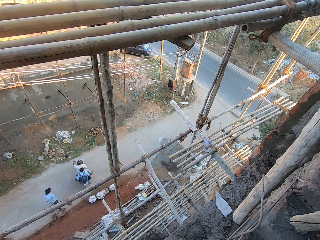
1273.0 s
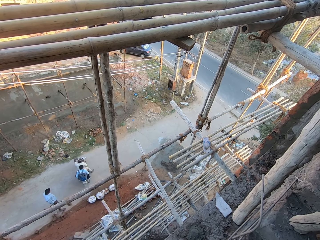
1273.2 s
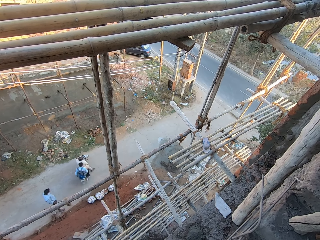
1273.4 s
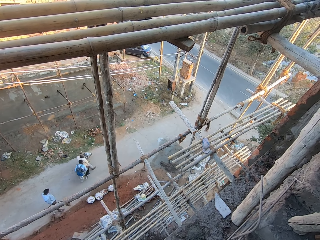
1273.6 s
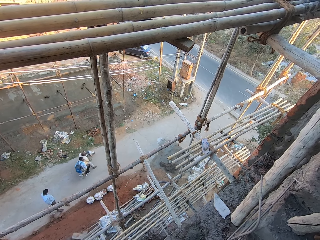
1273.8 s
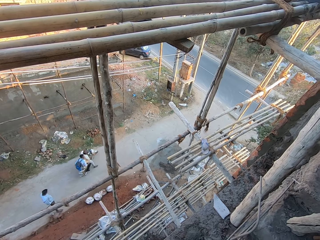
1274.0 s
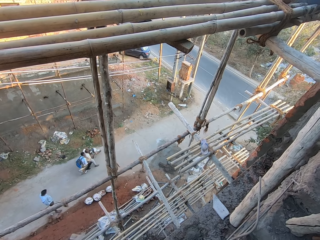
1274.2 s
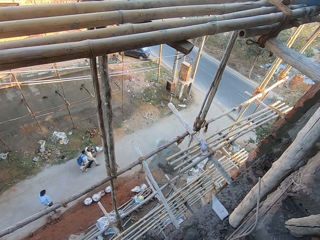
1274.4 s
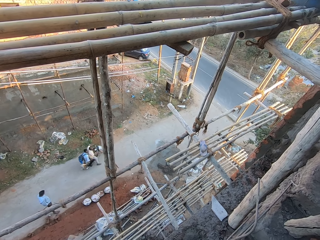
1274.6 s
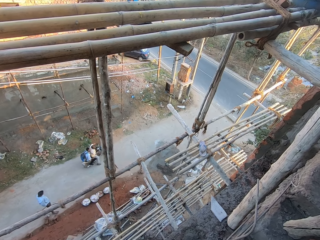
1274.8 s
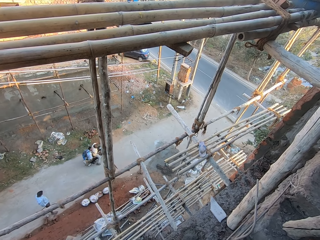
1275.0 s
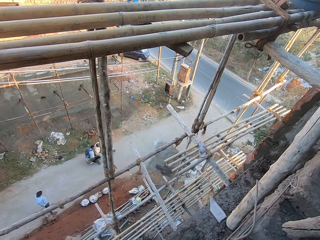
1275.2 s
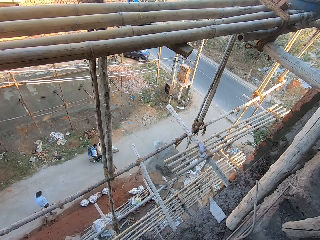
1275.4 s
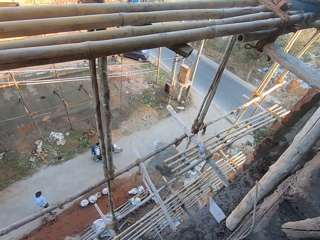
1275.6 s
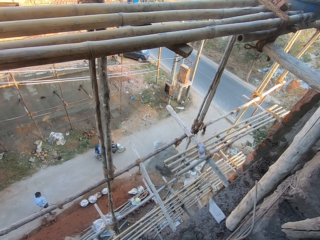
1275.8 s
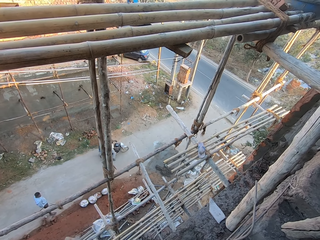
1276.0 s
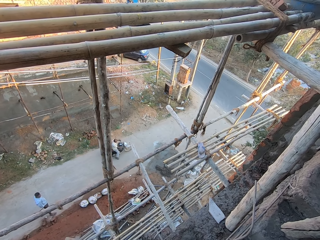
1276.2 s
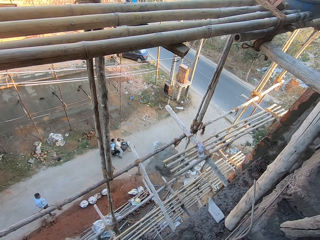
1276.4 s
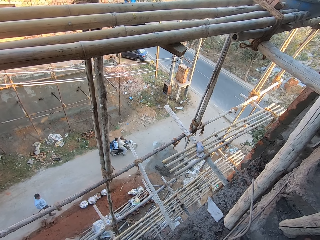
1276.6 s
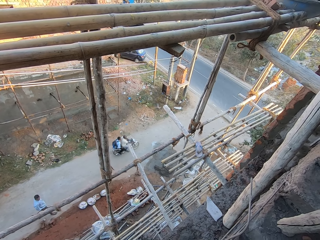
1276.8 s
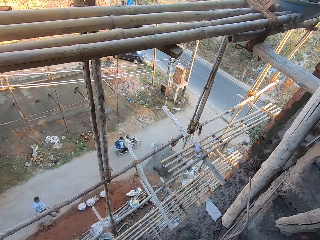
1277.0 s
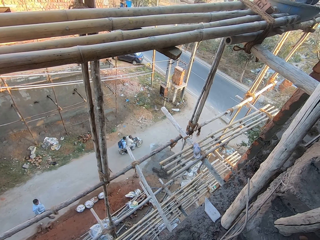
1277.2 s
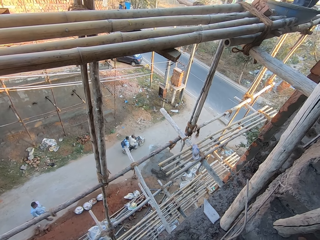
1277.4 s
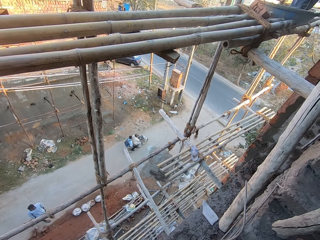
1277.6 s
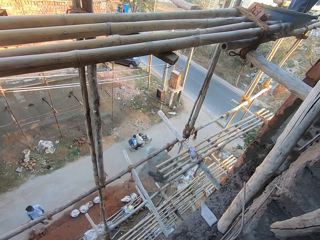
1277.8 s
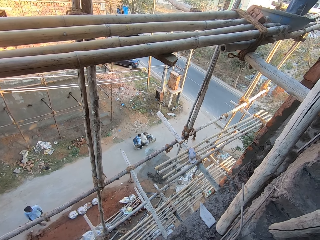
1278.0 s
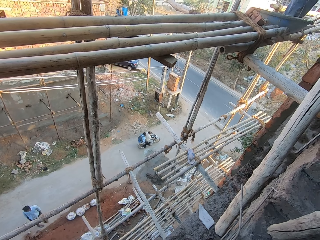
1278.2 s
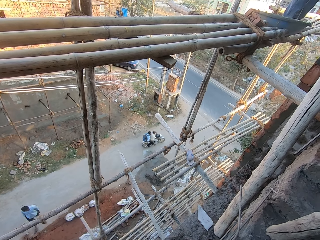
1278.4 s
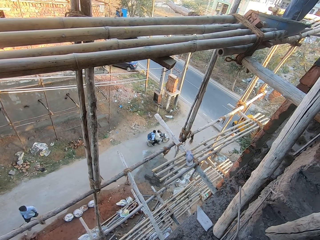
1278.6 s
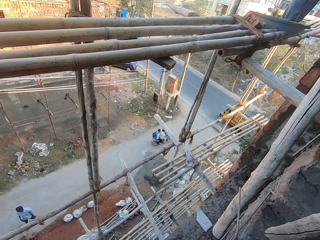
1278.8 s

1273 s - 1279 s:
A man rides a motorcycle with both hands.

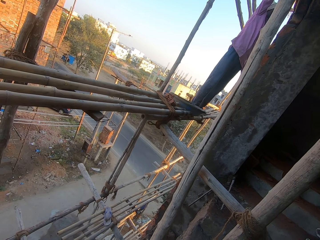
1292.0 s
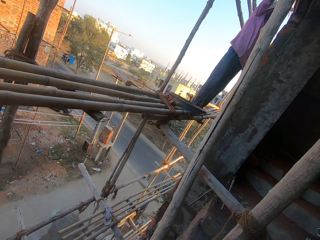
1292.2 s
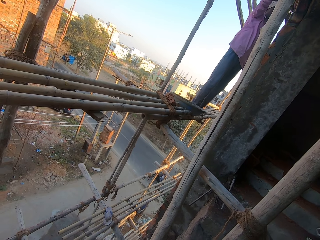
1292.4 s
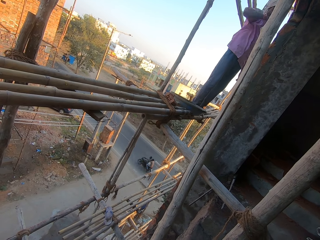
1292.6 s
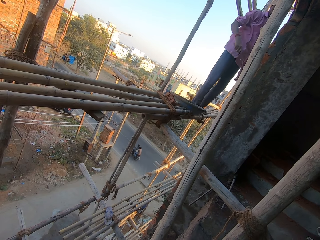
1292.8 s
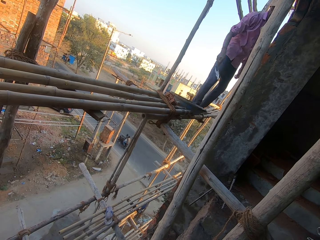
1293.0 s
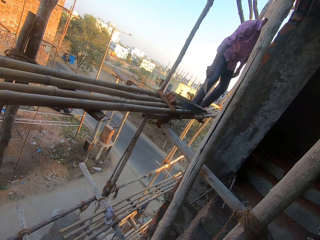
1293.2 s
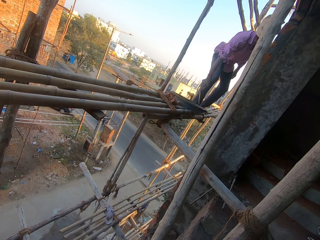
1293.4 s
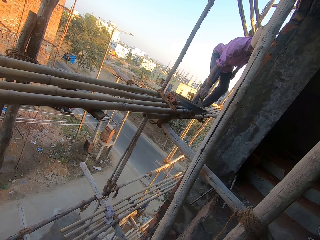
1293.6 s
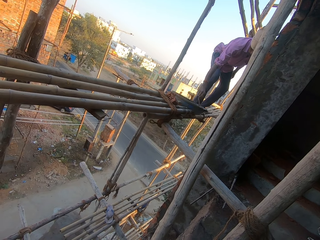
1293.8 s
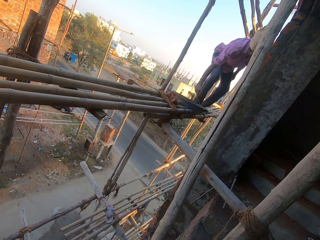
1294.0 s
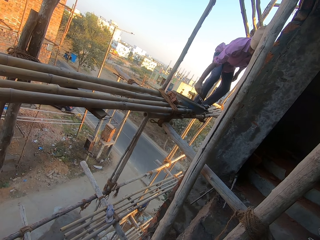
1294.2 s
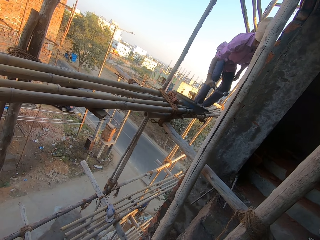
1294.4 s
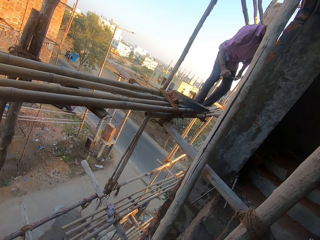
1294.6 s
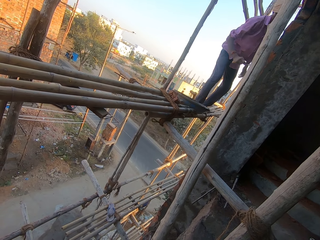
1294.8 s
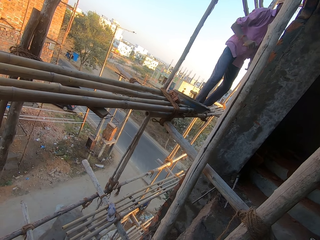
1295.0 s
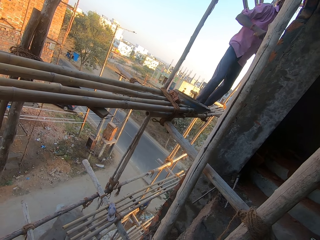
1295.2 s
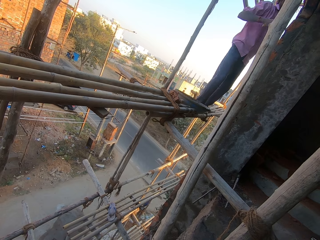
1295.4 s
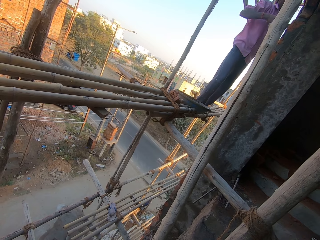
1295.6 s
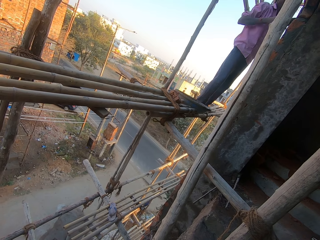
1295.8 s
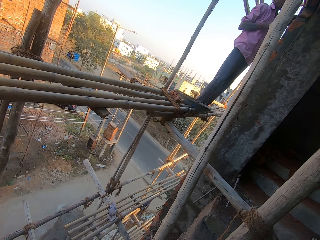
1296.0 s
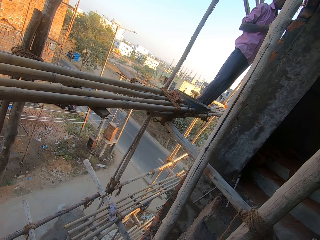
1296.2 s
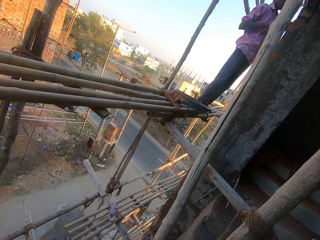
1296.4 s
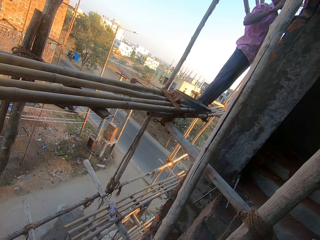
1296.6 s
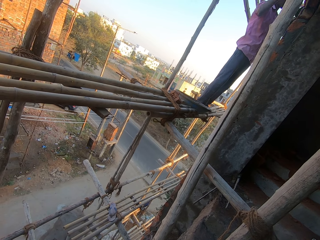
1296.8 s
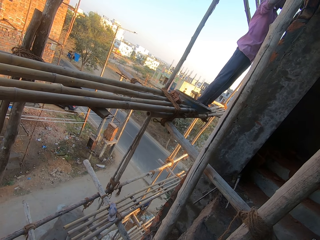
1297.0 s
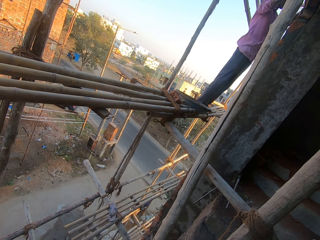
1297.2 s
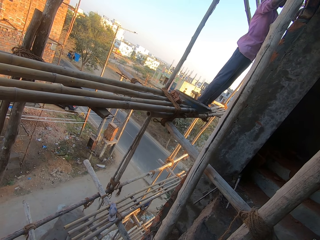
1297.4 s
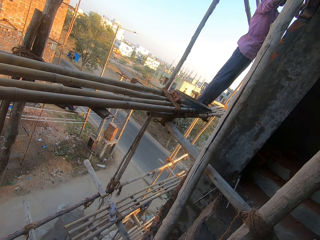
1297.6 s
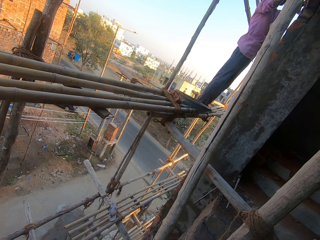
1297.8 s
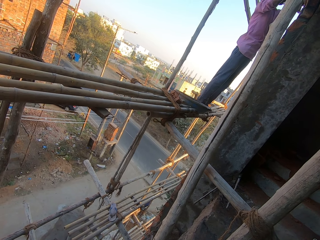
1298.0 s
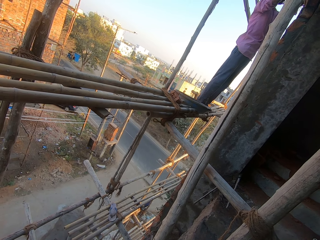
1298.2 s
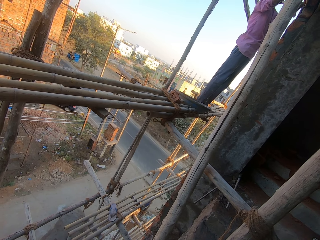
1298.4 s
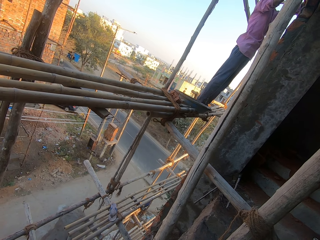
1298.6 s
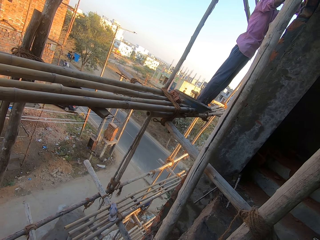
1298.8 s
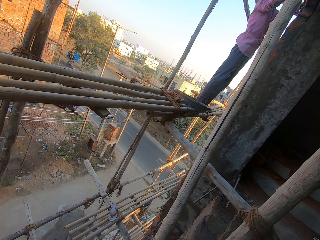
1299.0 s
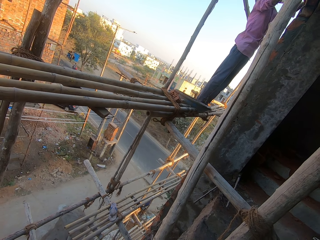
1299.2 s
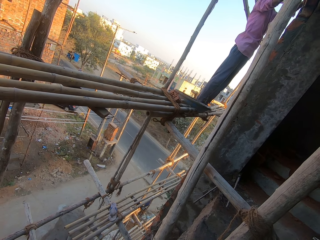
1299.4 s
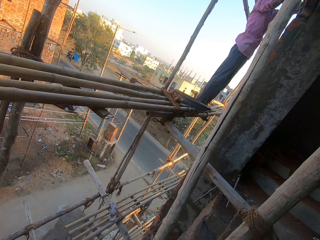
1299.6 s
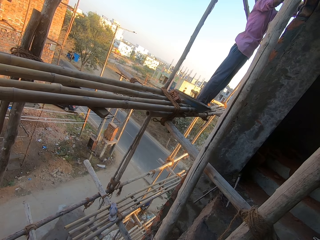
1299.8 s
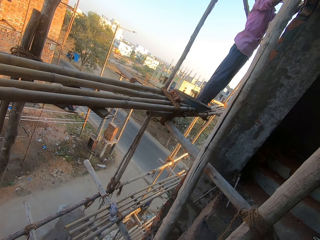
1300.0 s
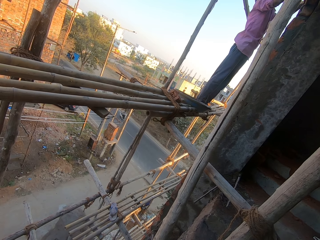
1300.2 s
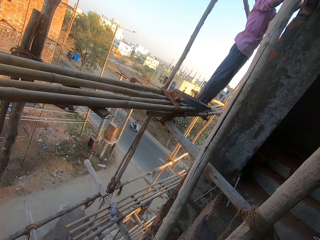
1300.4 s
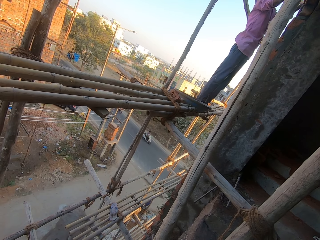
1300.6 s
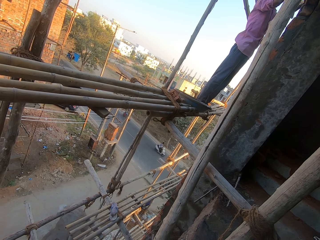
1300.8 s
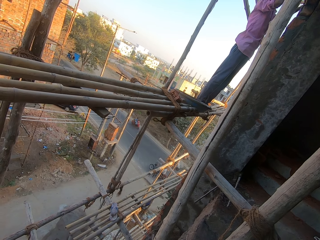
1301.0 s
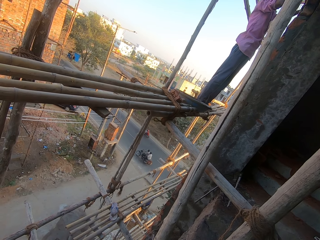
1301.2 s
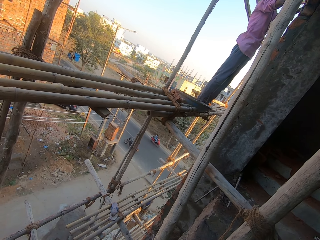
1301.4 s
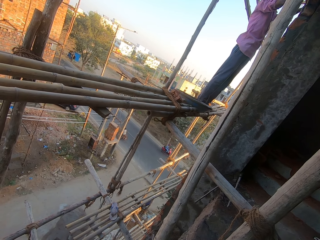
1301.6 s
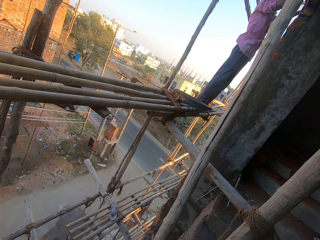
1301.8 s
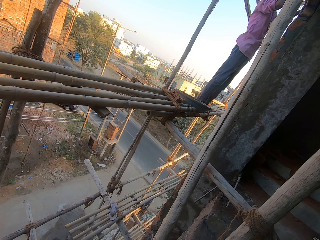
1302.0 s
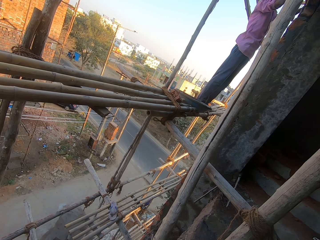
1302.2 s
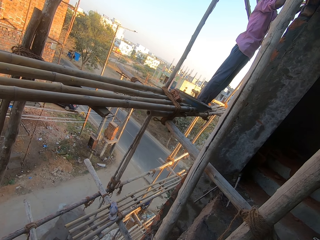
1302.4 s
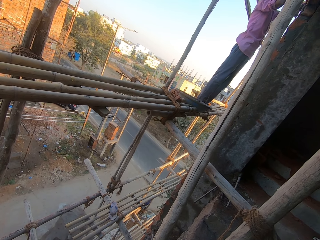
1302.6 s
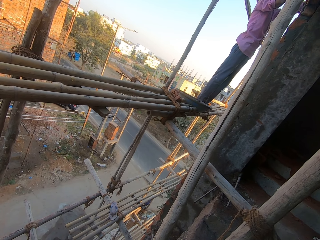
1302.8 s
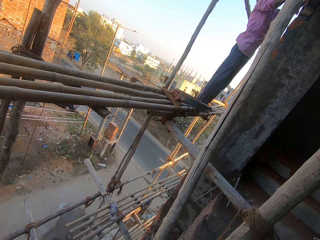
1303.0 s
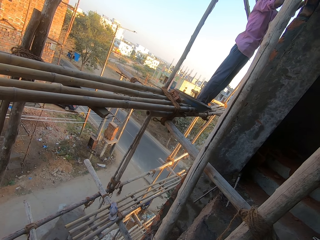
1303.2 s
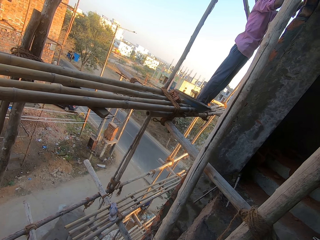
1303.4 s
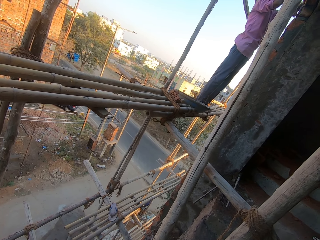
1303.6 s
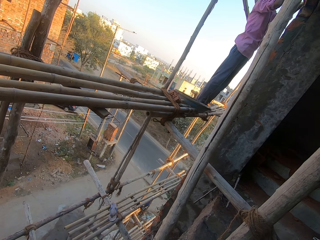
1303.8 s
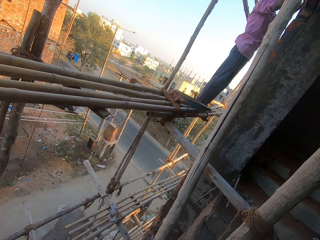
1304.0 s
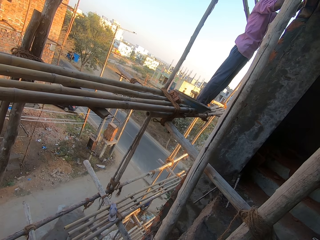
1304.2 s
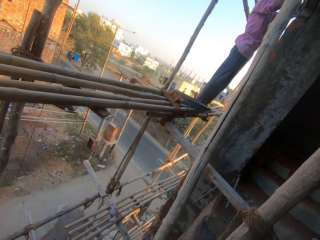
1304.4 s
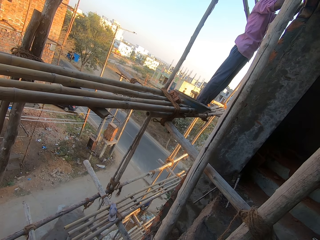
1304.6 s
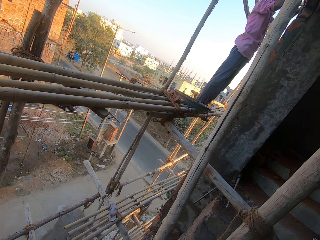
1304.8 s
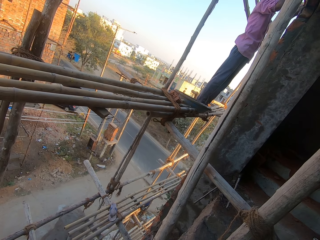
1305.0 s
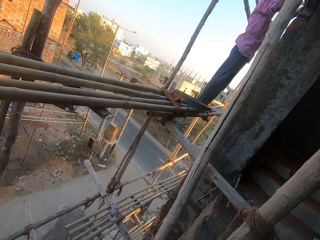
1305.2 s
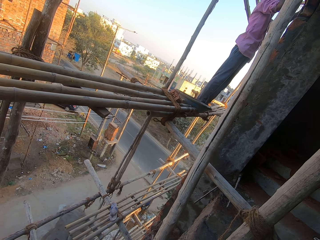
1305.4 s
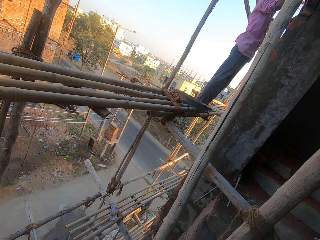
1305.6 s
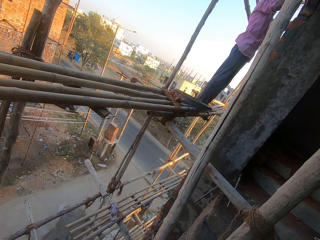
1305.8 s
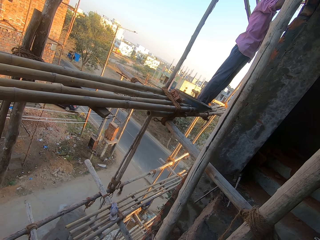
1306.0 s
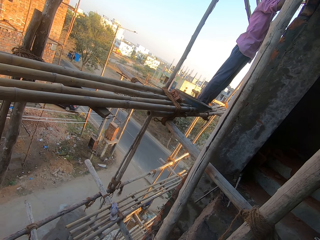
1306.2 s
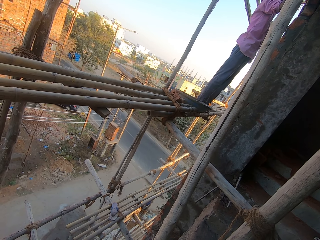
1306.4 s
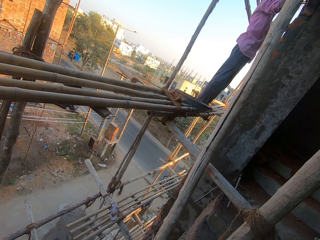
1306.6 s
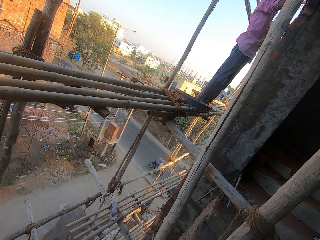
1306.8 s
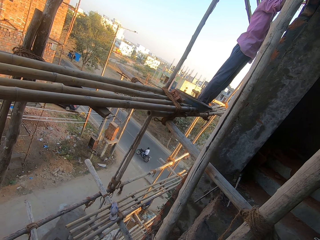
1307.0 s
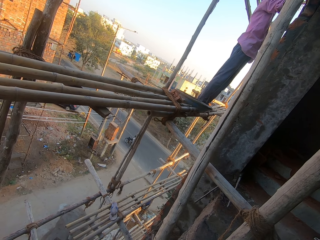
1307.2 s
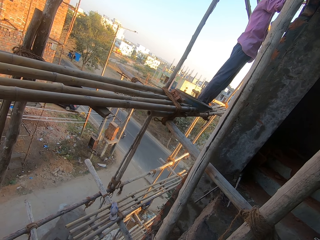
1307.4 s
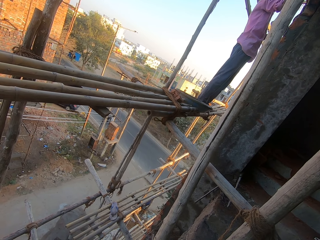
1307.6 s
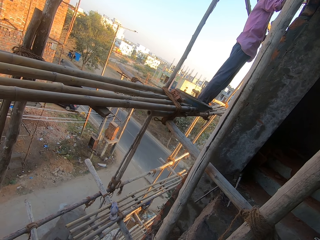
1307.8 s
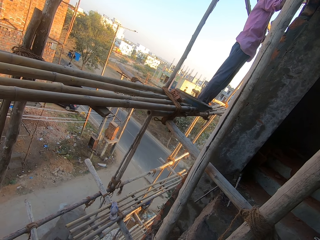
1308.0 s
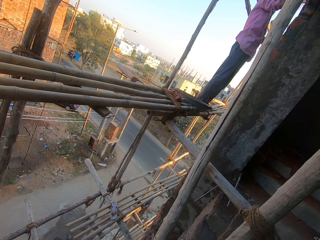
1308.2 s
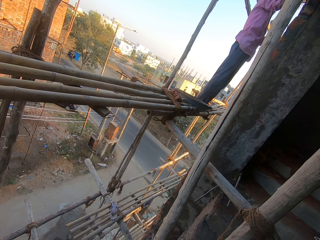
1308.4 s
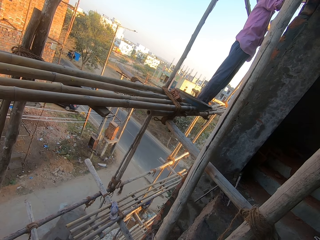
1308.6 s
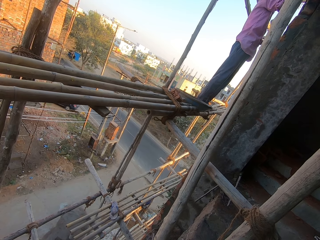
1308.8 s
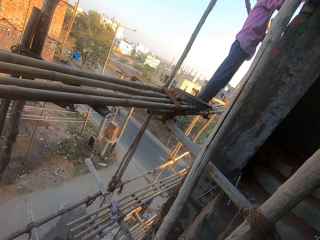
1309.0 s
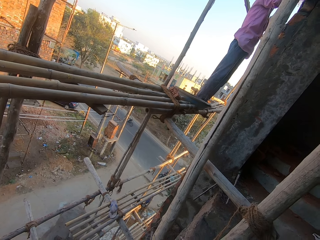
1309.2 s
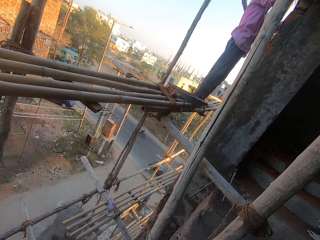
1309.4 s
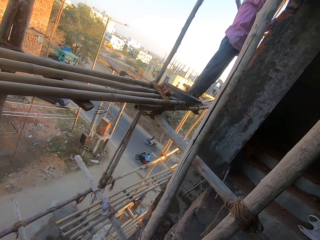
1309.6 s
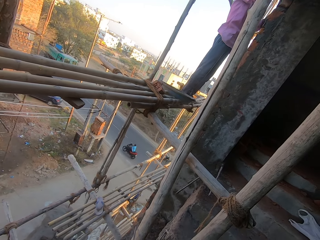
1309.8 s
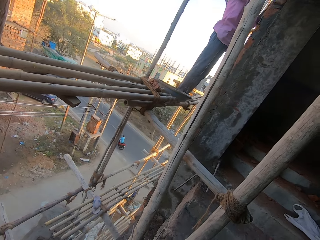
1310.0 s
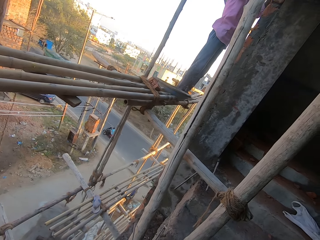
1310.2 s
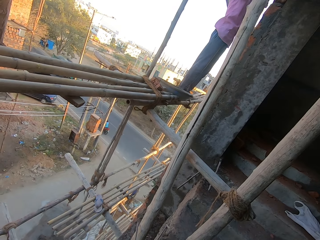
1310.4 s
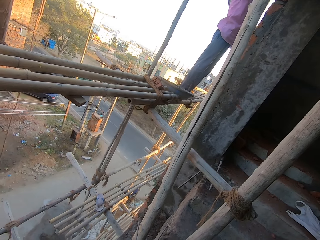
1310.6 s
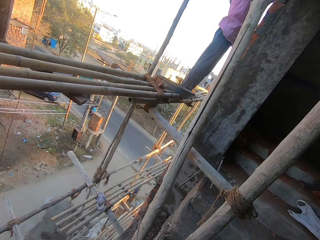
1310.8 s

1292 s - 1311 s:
The man packs some cement from the bowl with the trowel in his right hand. He spreads the cement on the wall with the trowel in his right hand.
